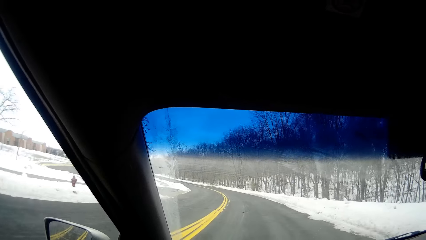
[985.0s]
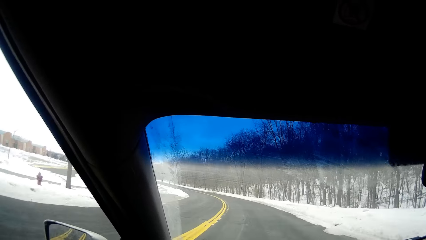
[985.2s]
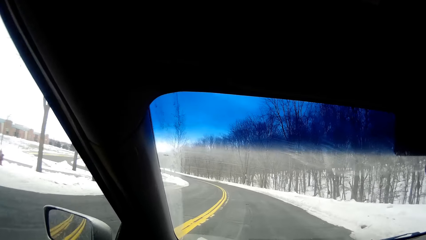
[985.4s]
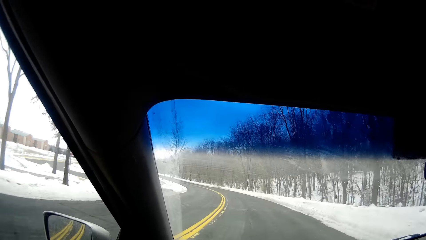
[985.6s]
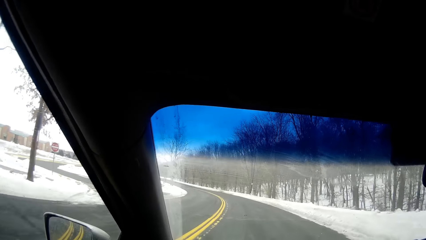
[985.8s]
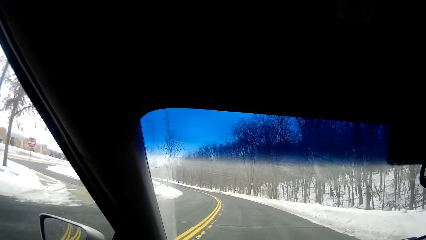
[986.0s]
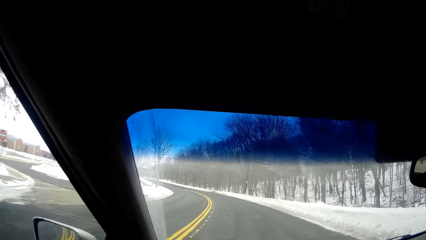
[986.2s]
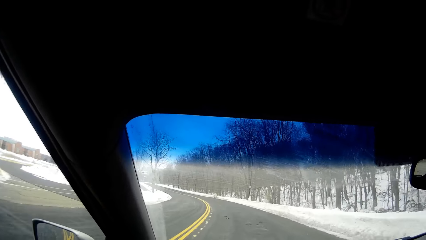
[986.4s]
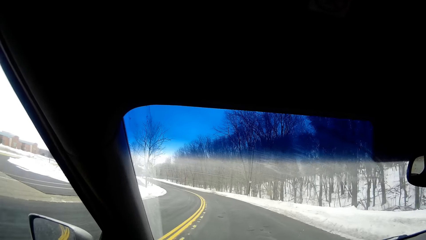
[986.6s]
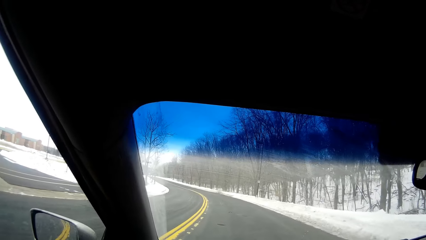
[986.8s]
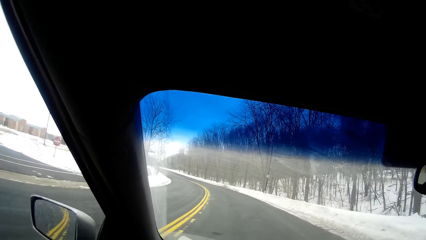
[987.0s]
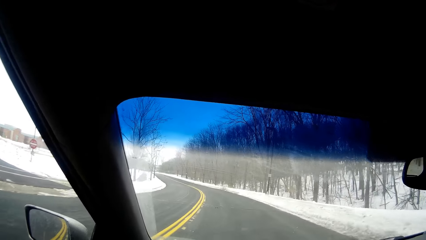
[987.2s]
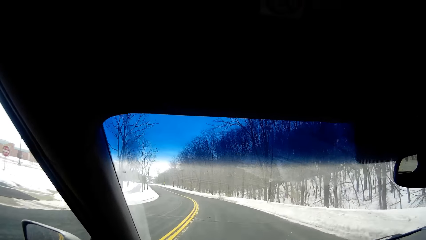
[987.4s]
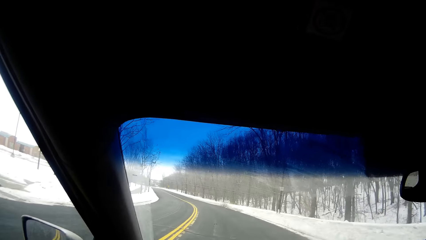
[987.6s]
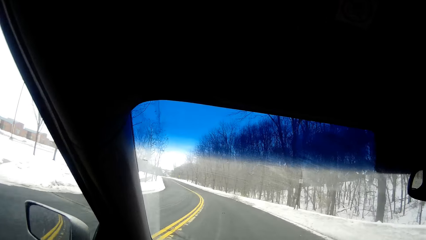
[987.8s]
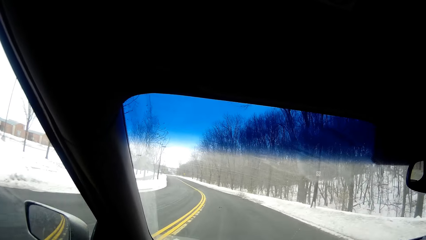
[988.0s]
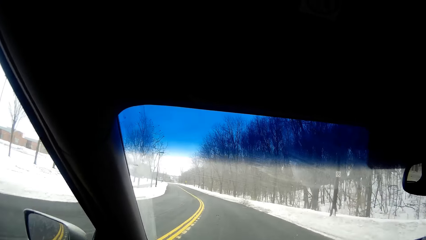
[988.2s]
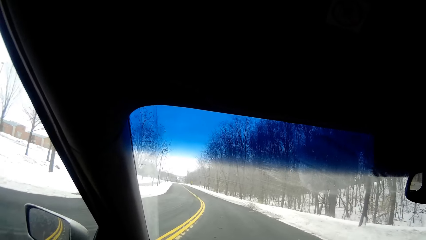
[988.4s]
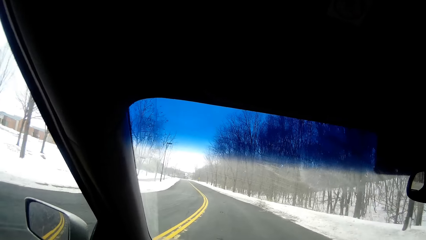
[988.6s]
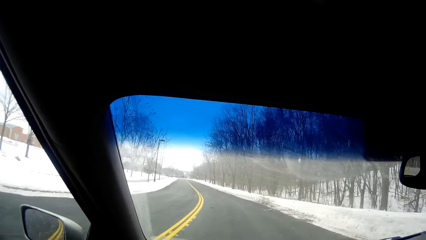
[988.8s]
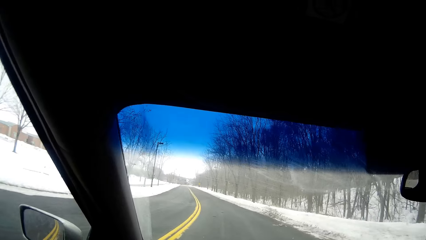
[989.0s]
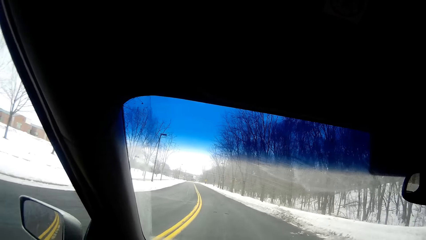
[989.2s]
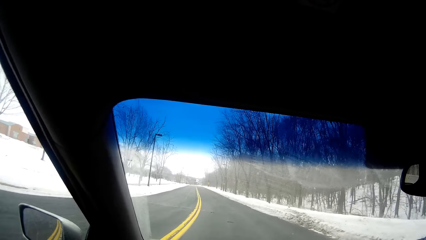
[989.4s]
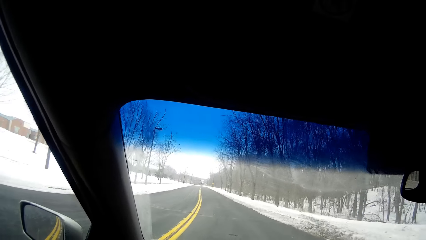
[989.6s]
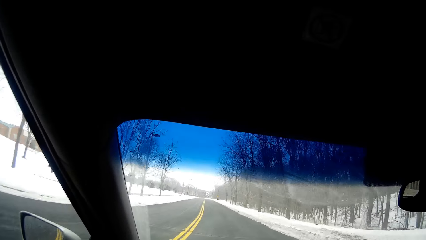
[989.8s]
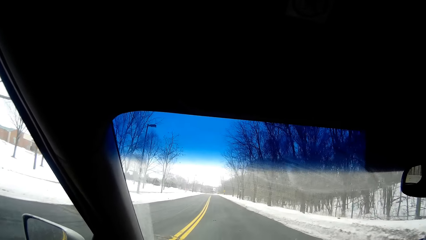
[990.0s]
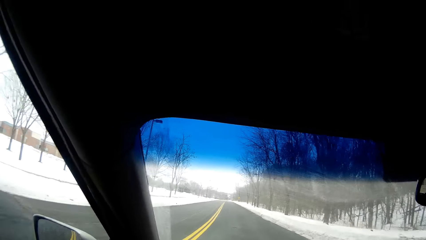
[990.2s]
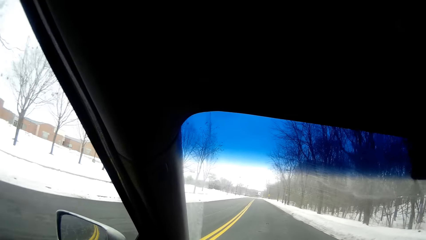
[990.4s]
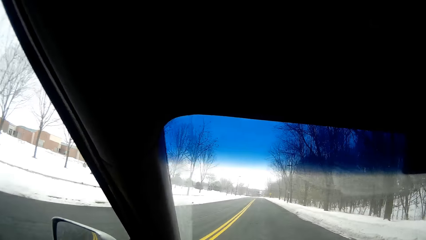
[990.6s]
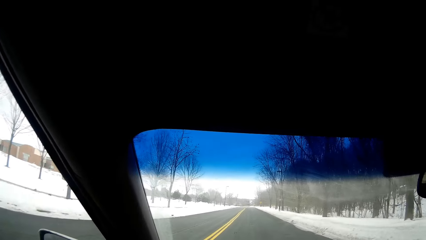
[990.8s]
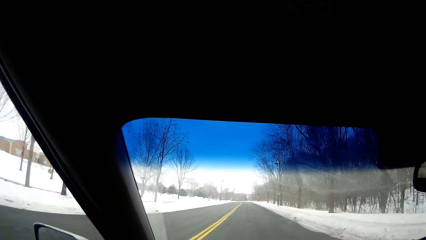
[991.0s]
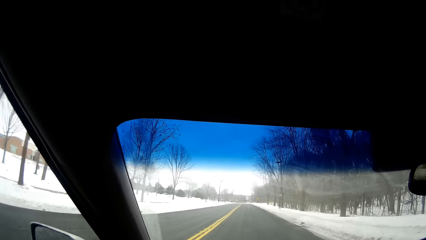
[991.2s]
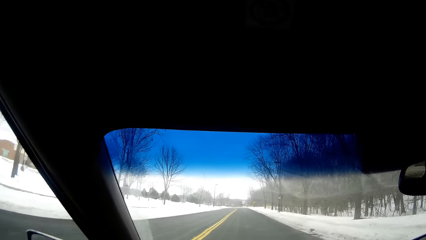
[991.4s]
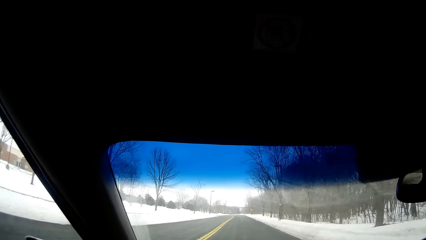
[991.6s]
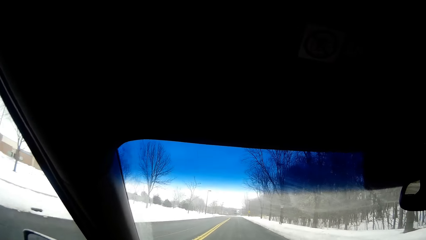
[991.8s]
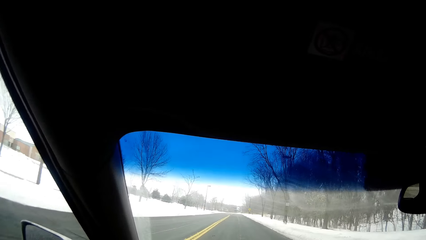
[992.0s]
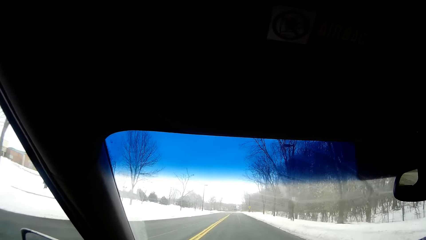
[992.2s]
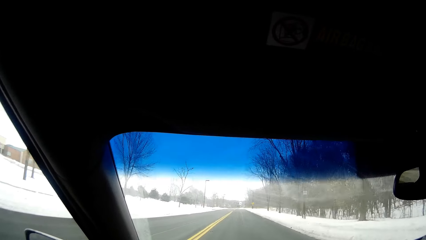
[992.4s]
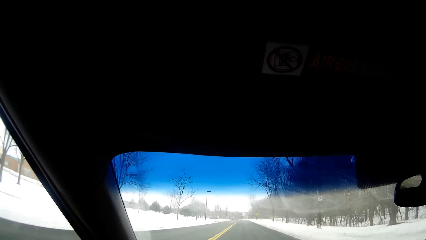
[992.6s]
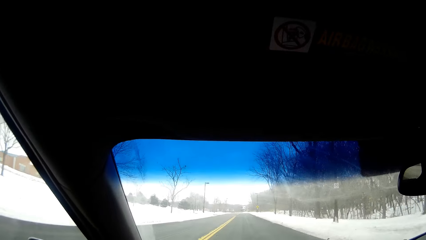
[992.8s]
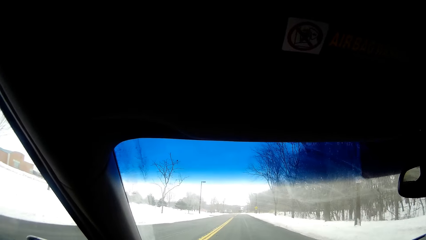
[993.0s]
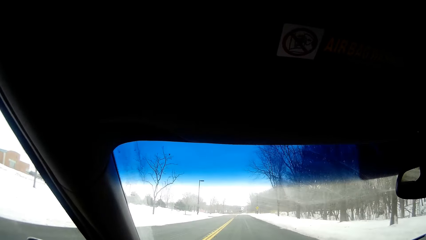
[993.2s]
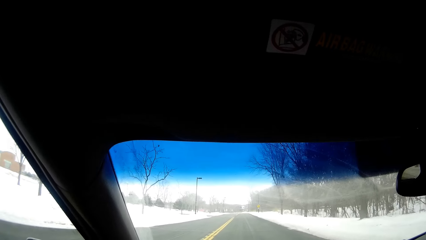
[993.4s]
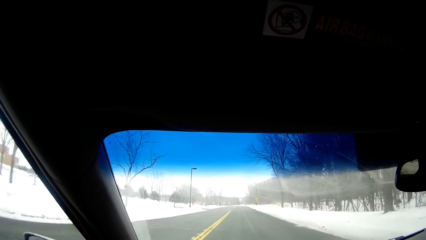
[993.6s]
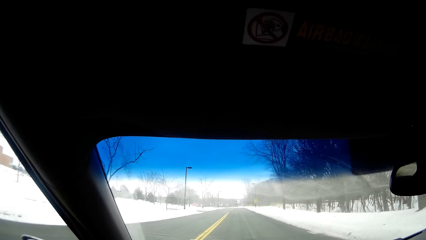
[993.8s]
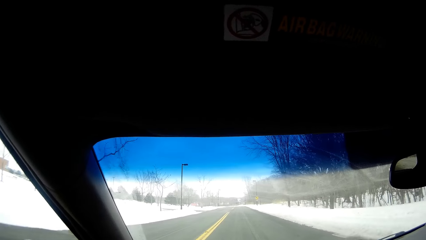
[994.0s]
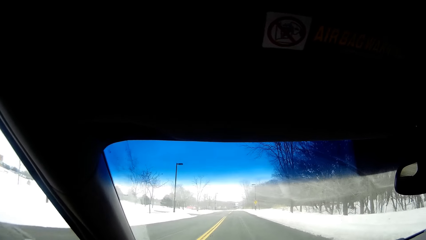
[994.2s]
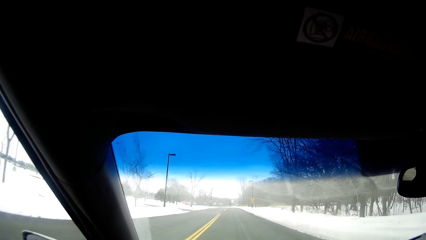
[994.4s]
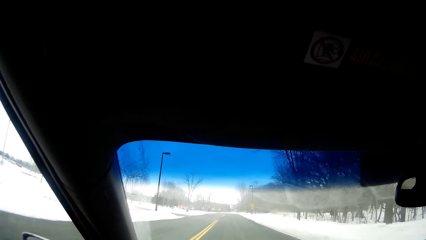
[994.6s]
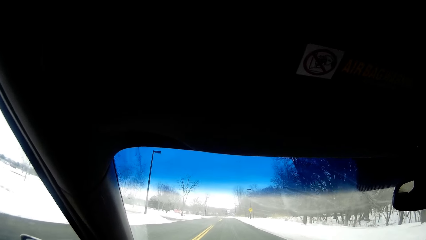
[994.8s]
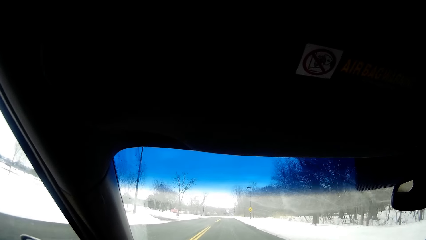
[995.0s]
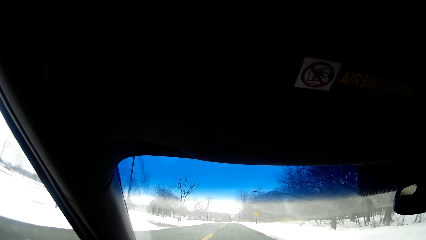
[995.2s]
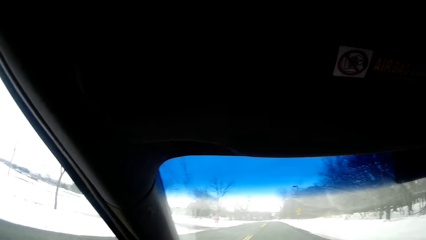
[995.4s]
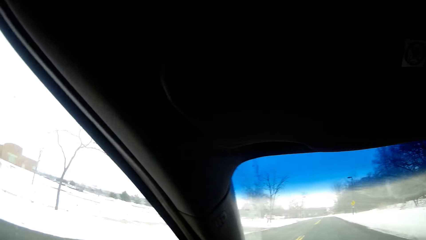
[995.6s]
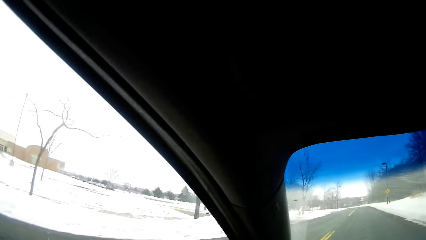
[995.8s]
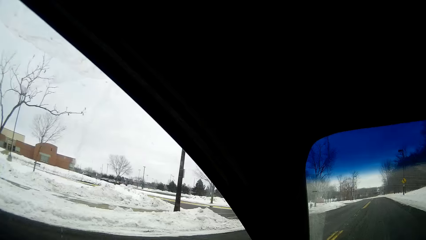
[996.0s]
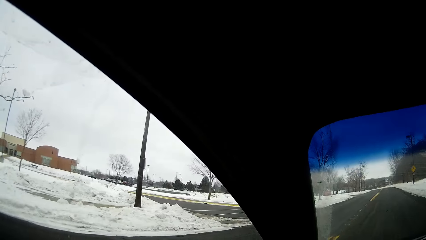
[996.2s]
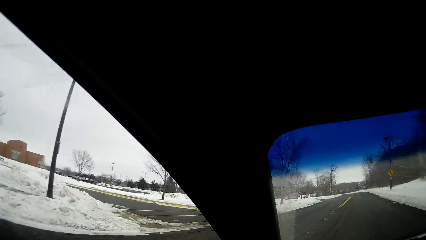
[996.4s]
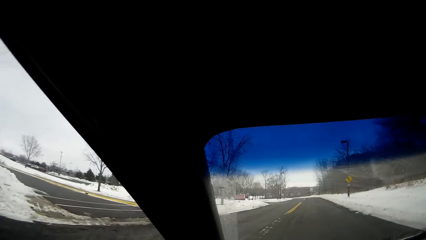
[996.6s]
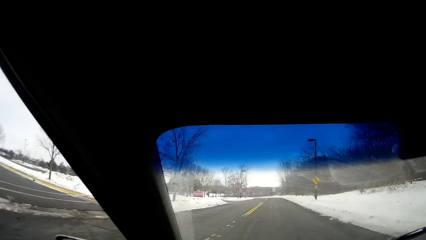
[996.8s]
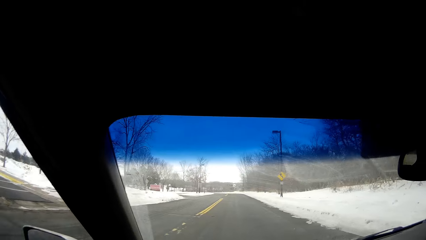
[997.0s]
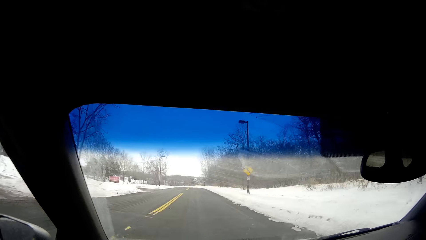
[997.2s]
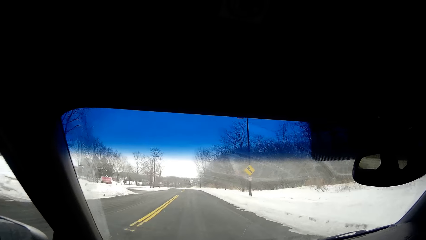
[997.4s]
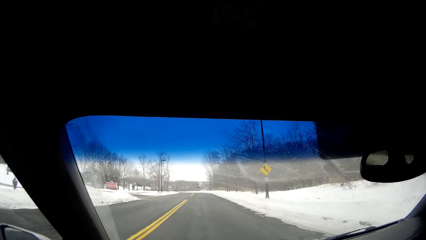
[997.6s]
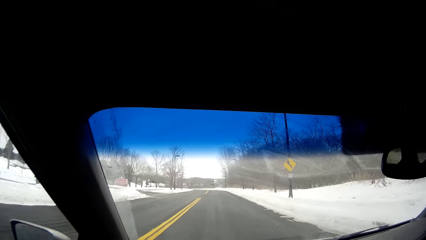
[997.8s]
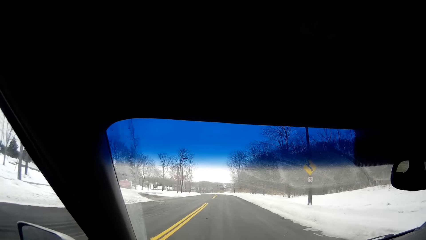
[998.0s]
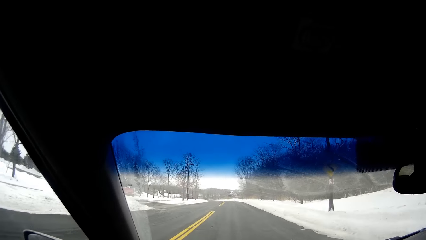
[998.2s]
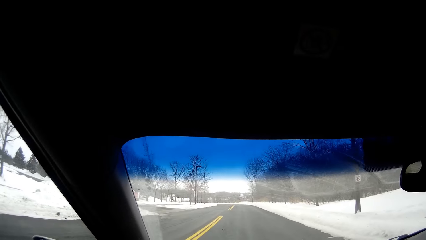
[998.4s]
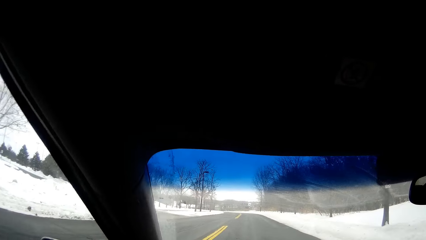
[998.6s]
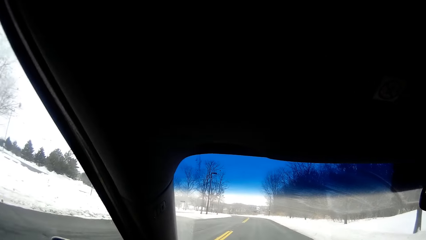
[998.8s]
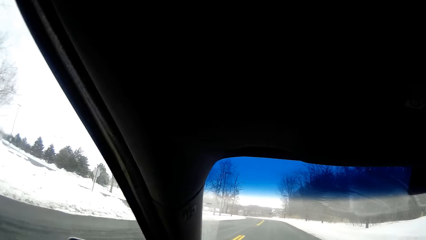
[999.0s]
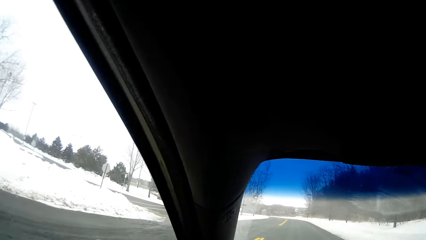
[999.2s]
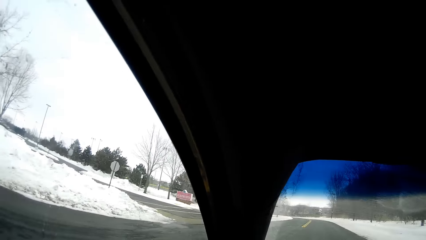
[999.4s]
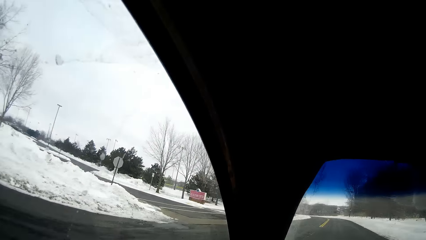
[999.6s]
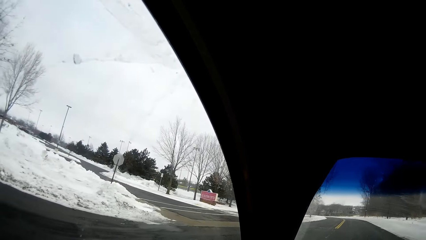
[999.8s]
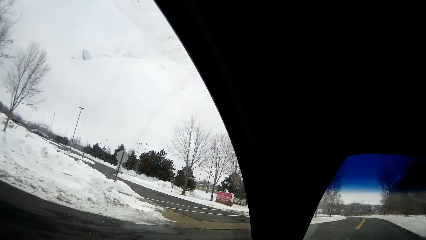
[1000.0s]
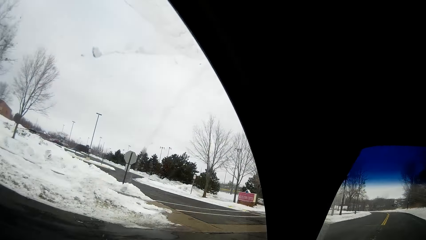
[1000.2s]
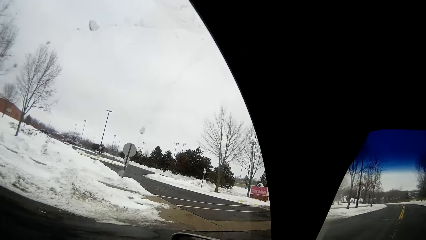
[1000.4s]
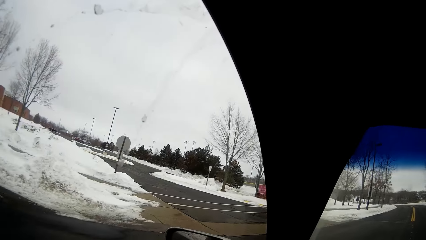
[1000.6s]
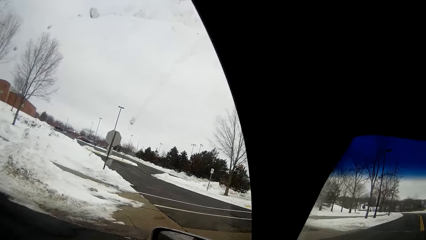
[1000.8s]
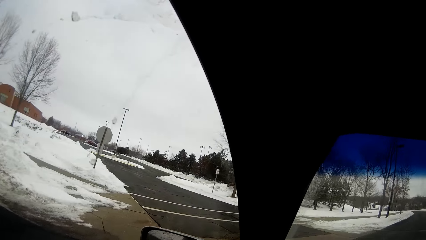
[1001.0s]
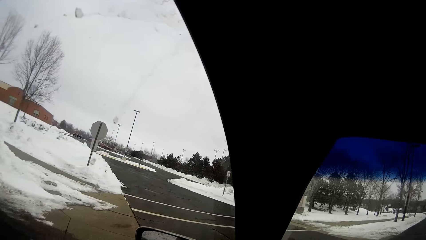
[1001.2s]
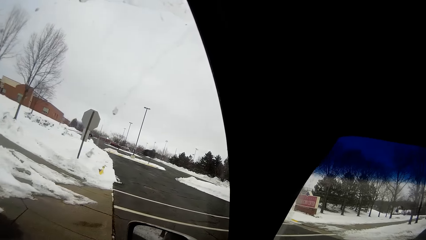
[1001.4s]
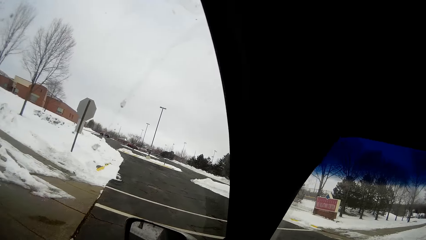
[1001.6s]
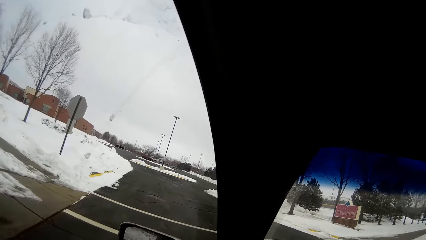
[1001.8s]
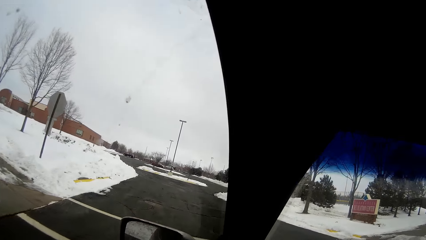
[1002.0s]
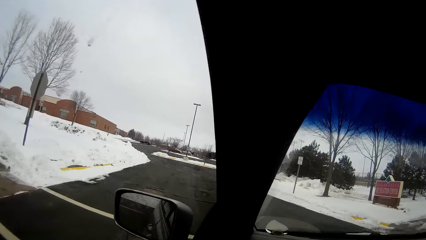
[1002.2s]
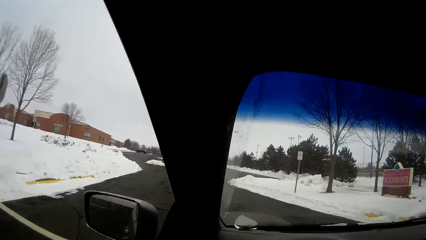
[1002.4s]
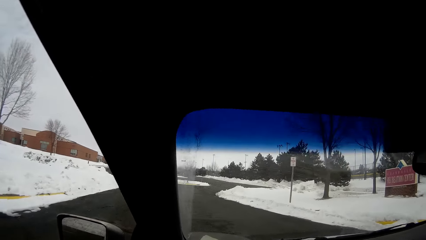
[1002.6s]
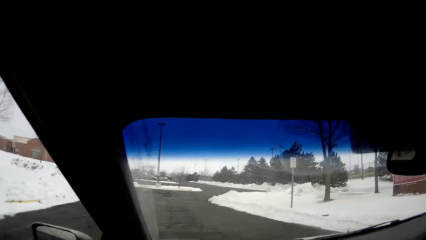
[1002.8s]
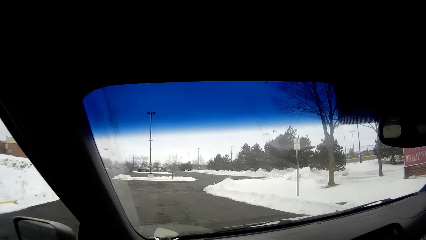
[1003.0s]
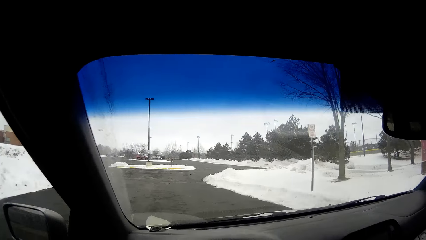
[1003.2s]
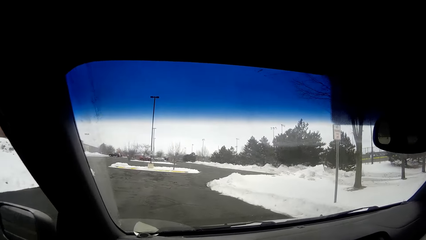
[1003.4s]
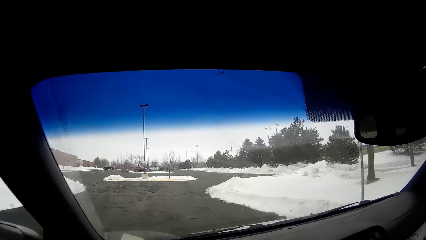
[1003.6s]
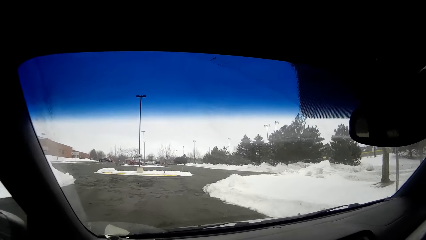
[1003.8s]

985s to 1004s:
The camera wearer drives on the road and looks around. They look around again. They drive on the road. They turn left. They drive on the road.
